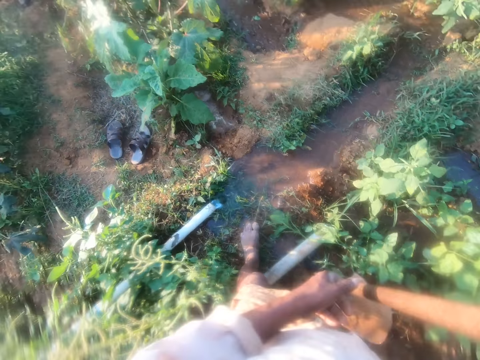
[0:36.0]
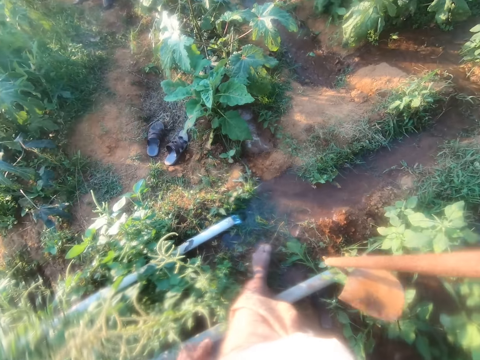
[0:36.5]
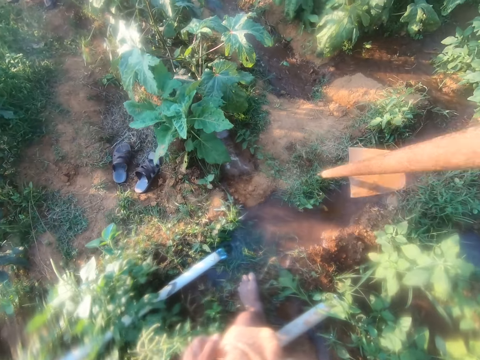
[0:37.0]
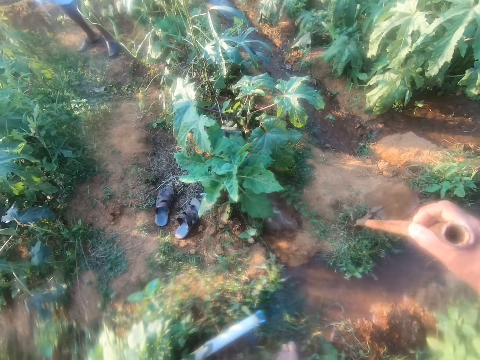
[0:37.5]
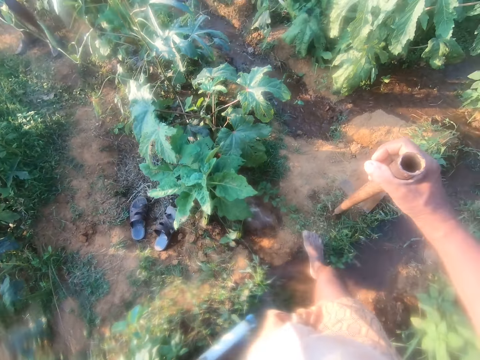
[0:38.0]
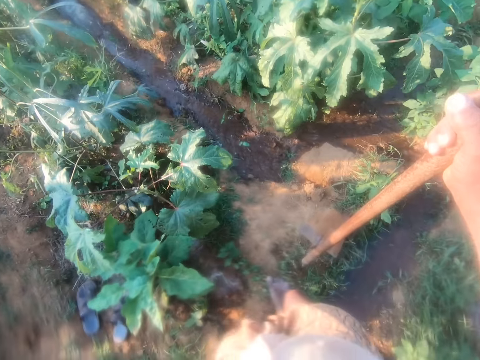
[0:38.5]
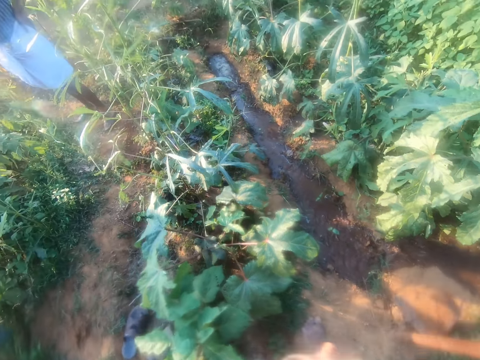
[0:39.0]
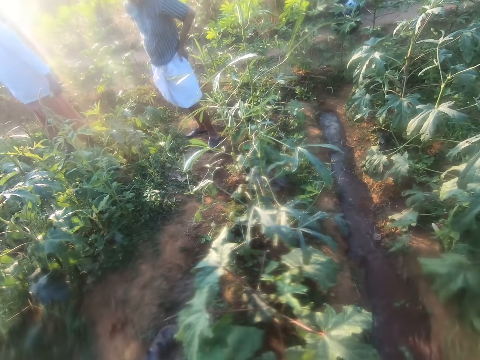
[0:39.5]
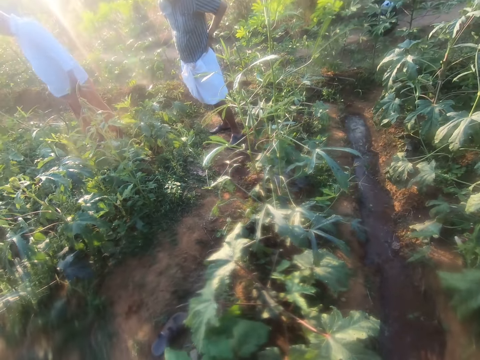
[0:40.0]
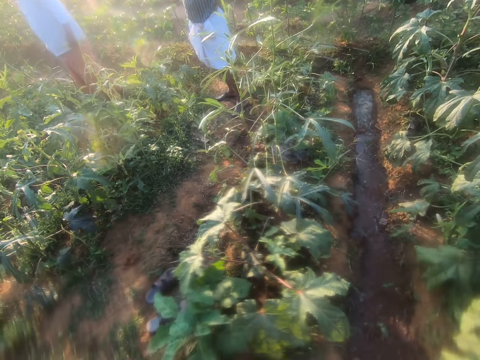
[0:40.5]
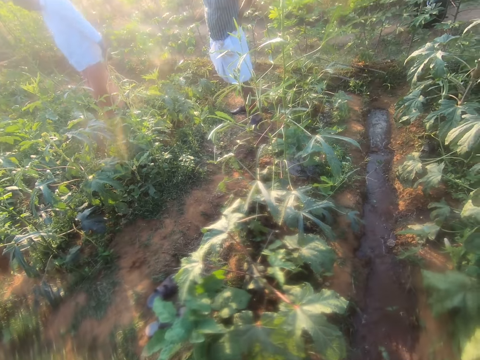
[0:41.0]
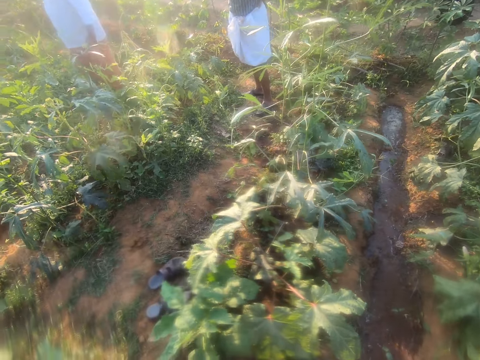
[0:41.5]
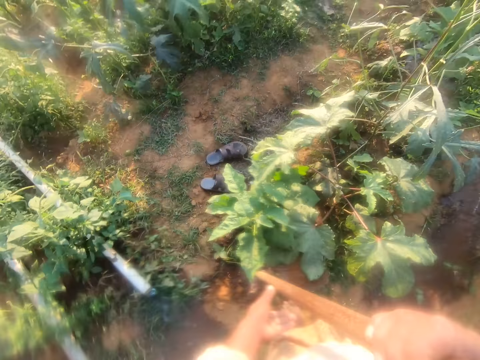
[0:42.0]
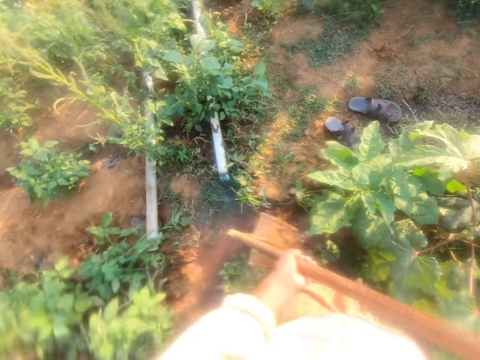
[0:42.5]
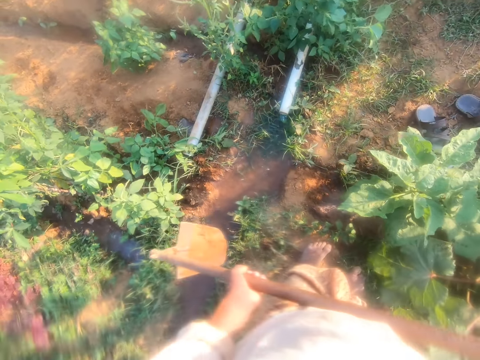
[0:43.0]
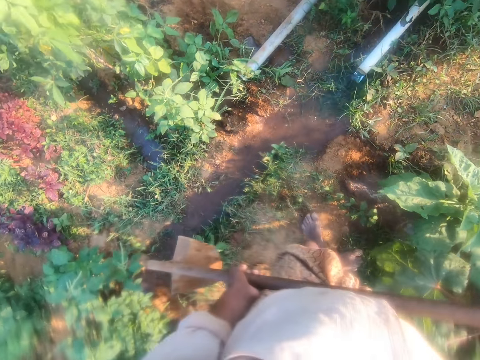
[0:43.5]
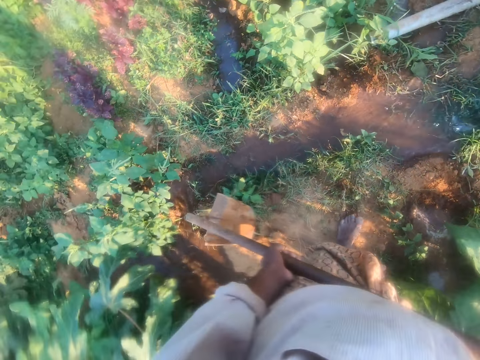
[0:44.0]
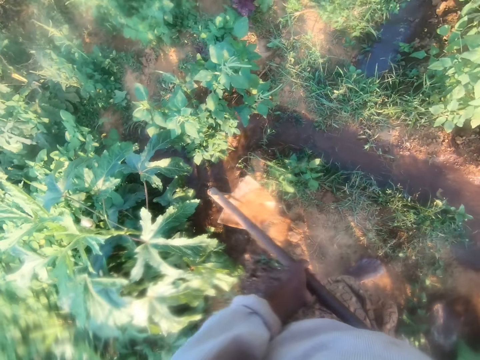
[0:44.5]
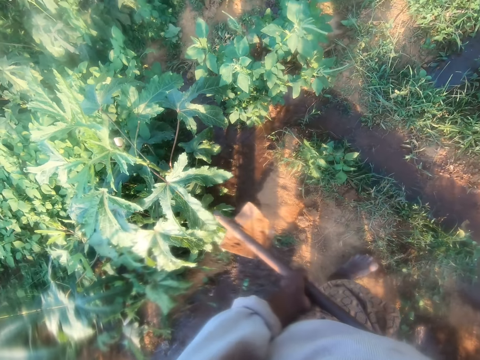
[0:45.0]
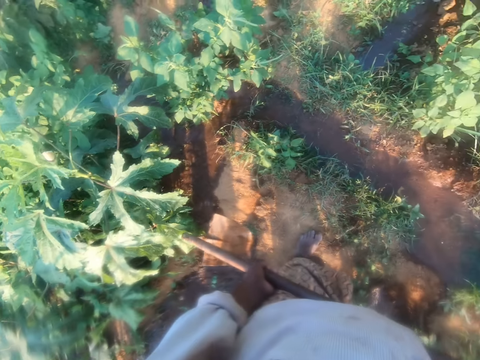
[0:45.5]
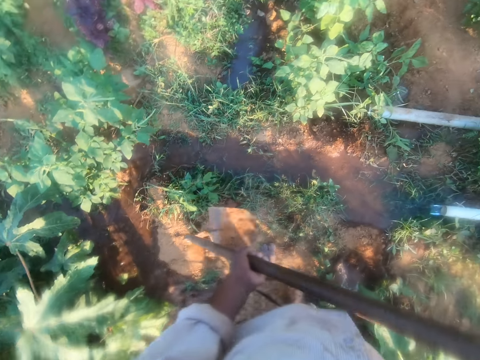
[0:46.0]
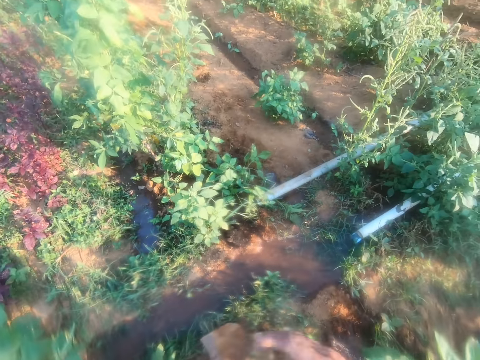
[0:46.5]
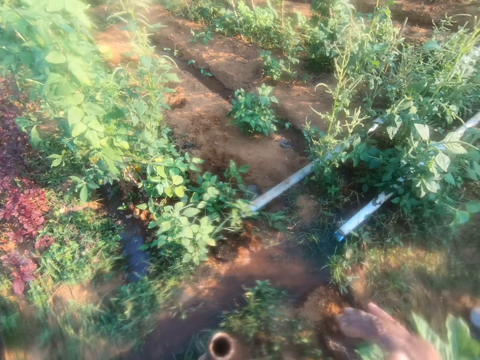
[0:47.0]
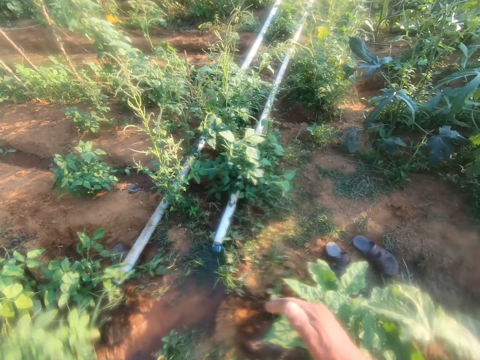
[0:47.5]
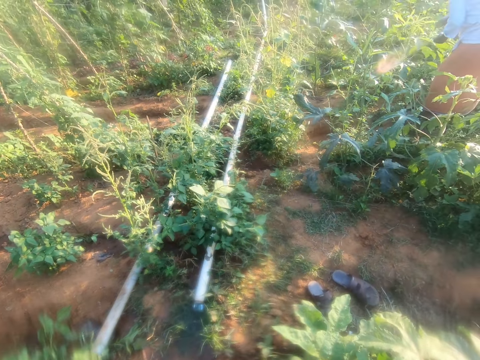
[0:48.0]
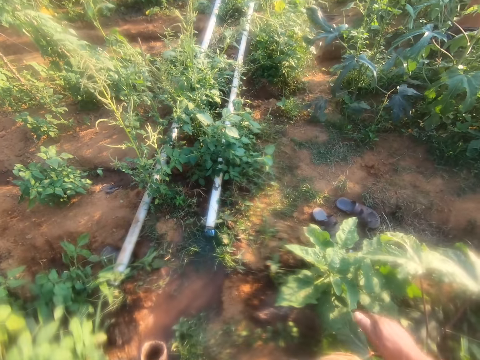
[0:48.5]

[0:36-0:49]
The camera wearer moves with the hoe. They look around.

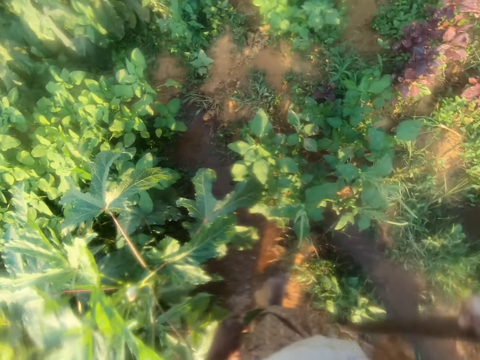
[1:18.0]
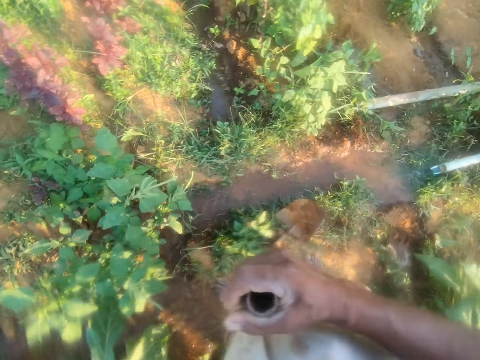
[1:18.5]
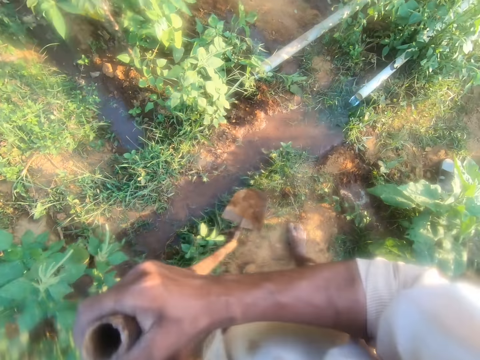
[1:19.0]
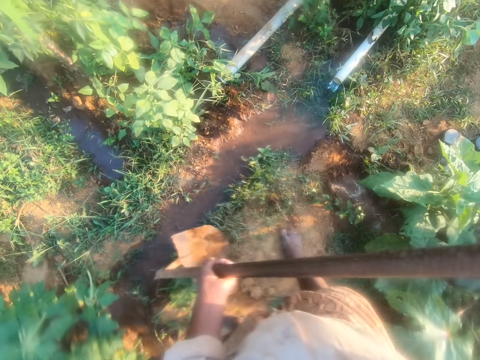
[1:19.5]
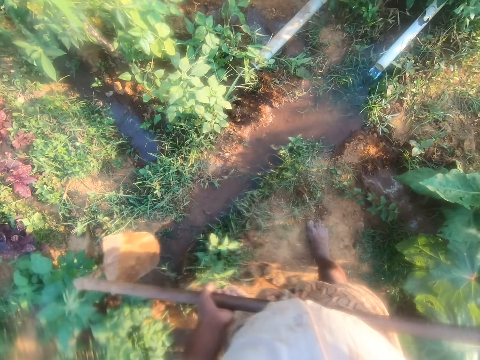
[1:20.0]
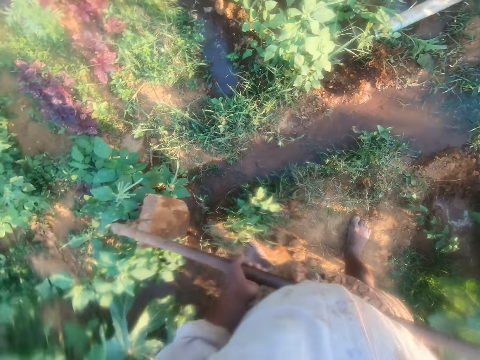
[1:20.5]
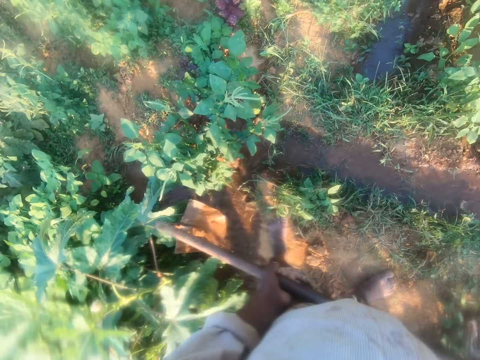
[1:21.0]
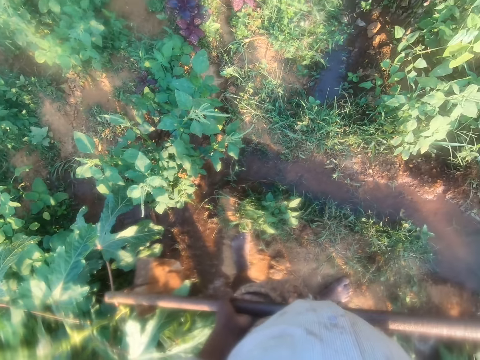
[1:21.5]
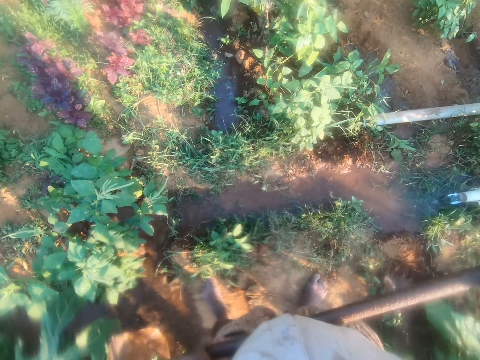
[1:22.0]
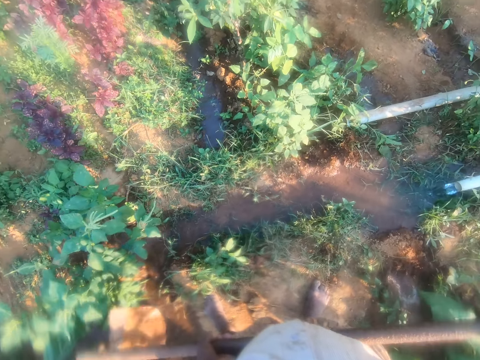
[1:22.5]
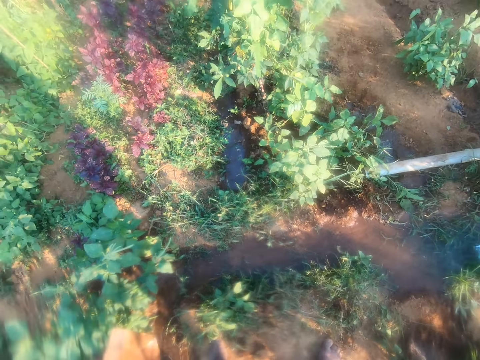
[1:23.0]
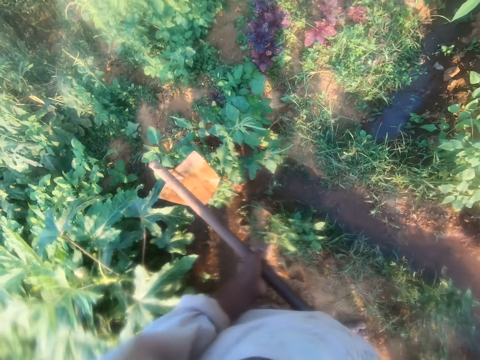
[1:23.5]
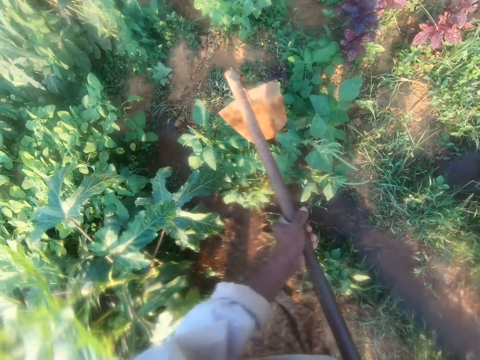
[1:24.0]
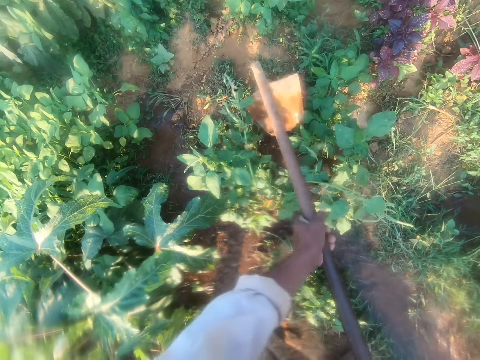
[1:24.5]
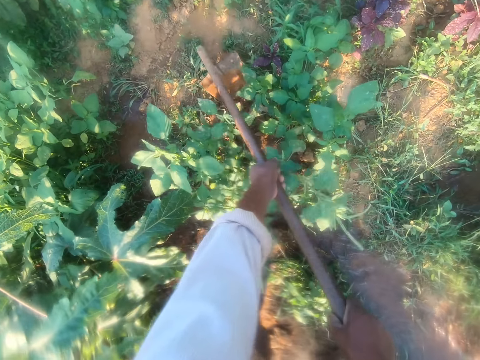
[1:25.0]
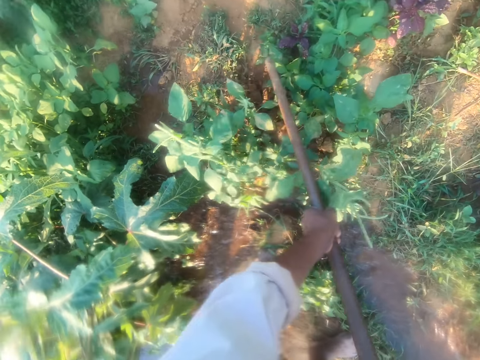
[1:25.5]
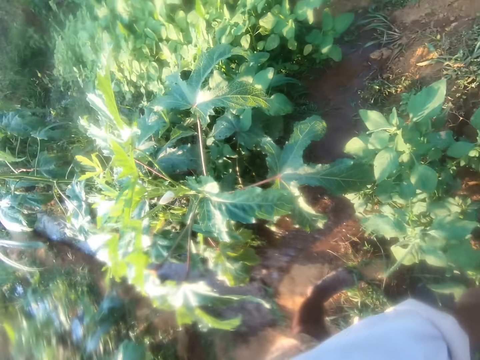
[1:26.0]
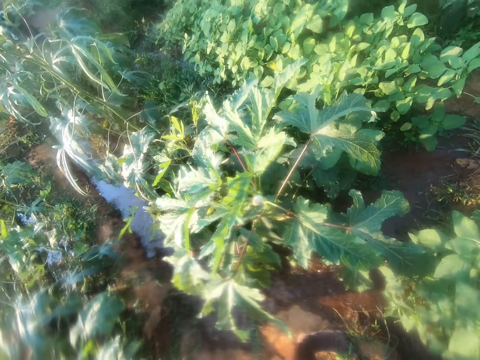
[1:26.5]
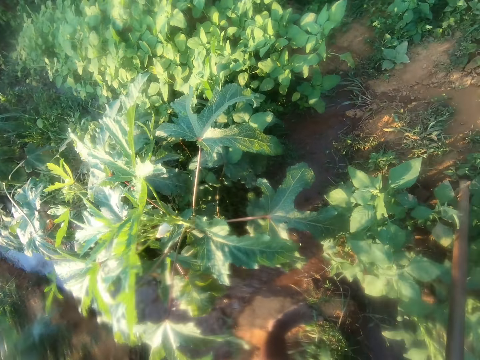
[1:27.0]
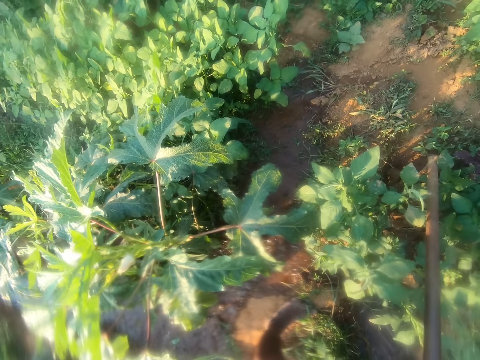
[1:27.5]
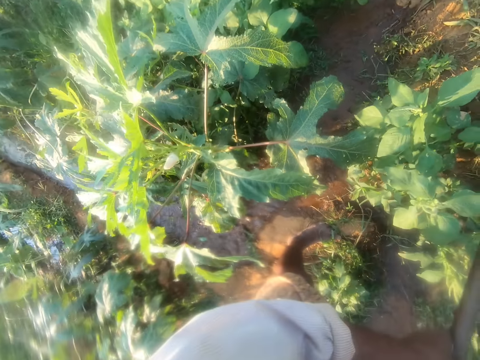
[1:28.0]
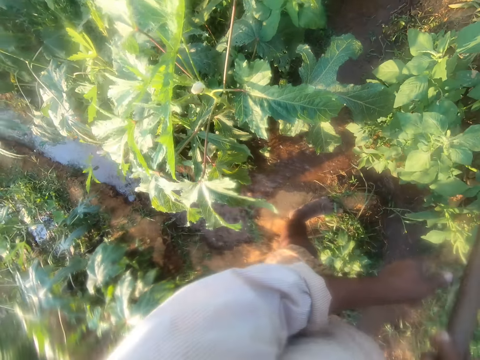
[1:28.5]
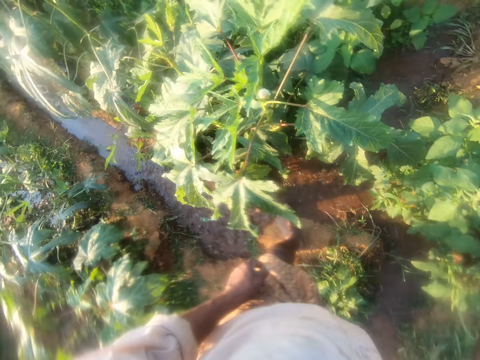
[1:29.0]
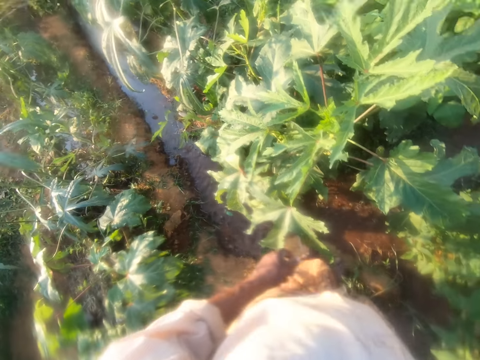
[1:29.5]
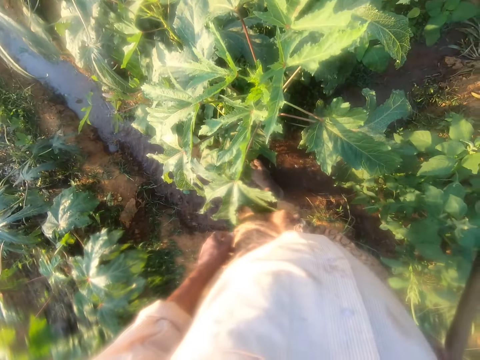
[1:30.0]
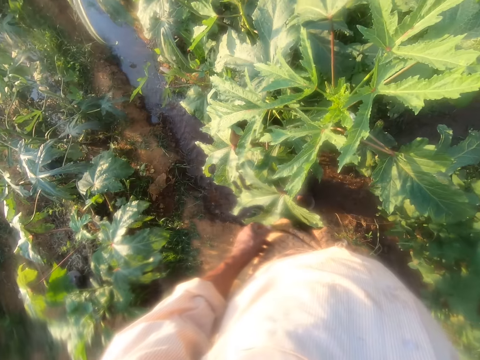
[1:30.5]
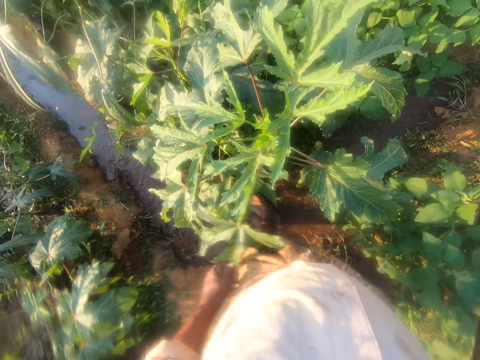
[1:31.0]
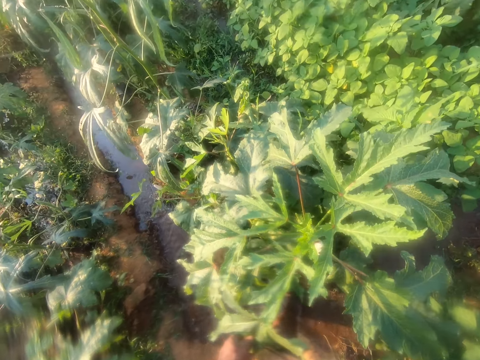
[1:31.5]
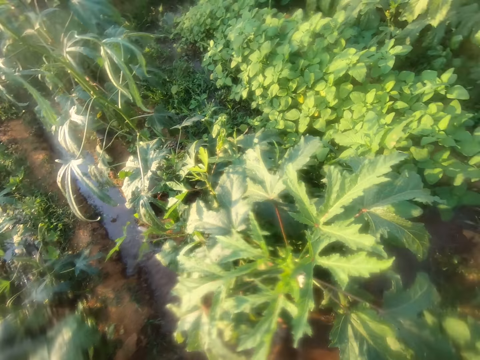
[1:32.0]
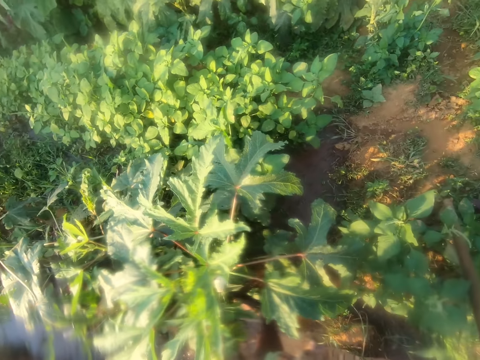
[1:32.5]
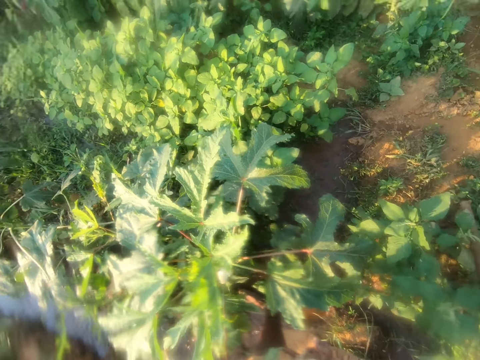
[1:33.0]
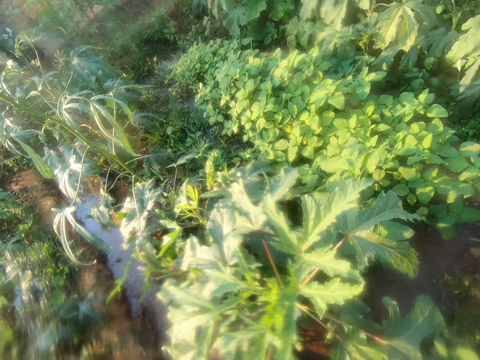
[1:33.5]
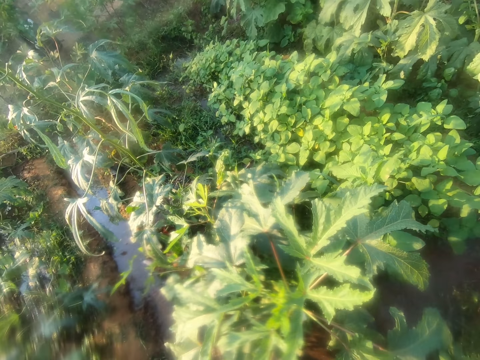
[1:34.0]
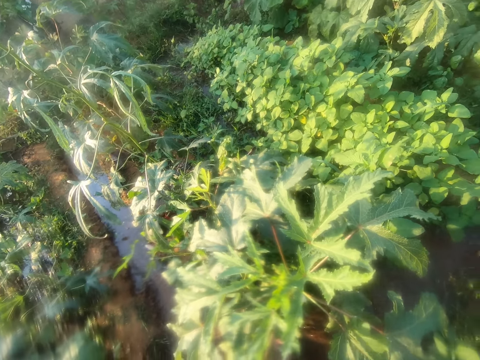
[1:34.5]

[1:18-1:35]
The camera wearer lifts the spade. They put down the hoe. They drag the spade on the soil. They stand. They look around.
